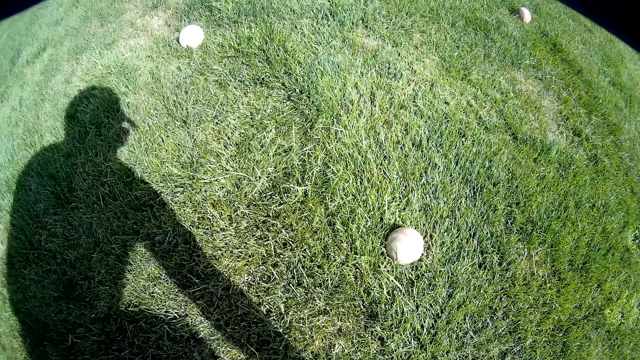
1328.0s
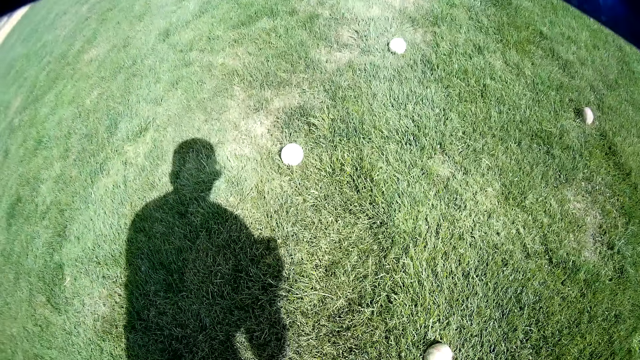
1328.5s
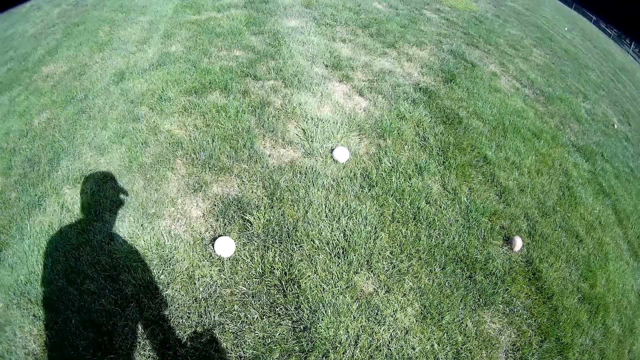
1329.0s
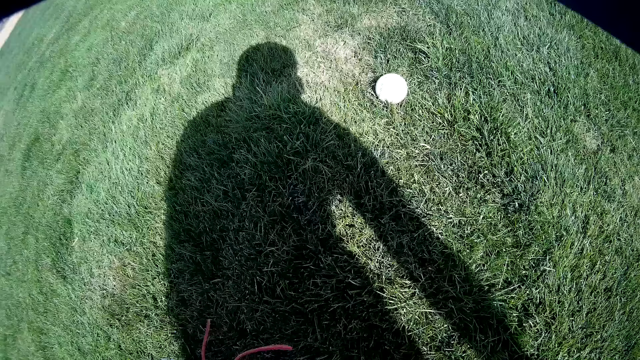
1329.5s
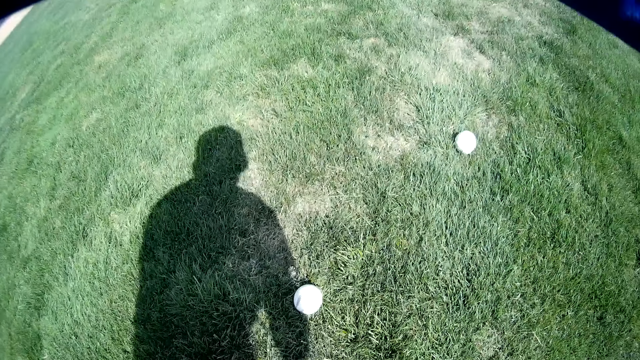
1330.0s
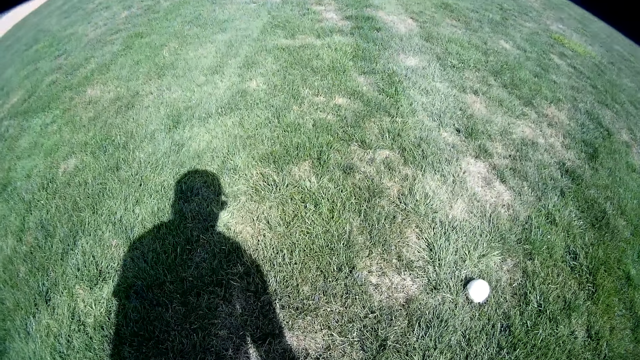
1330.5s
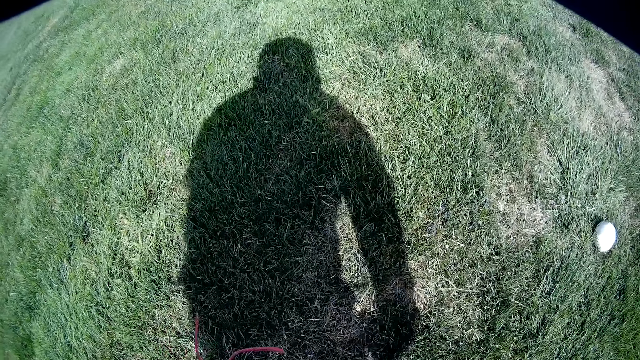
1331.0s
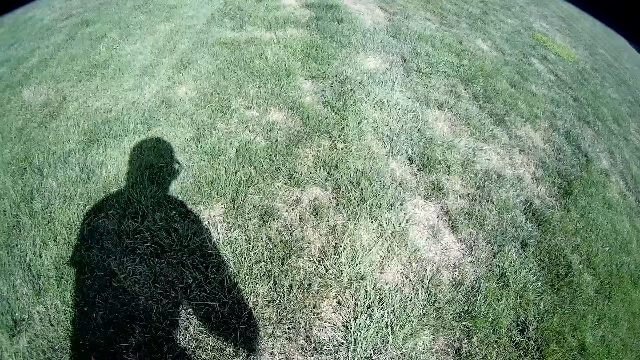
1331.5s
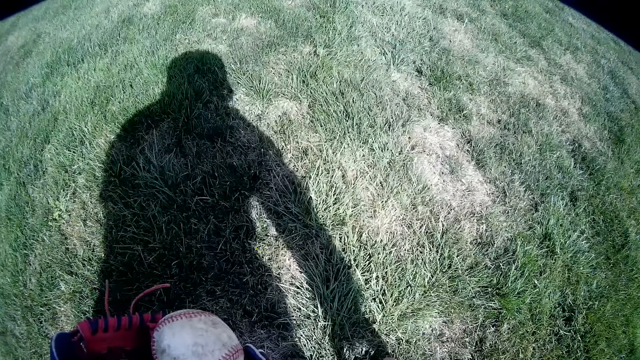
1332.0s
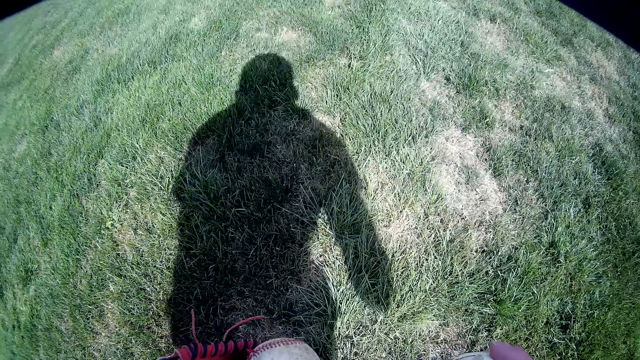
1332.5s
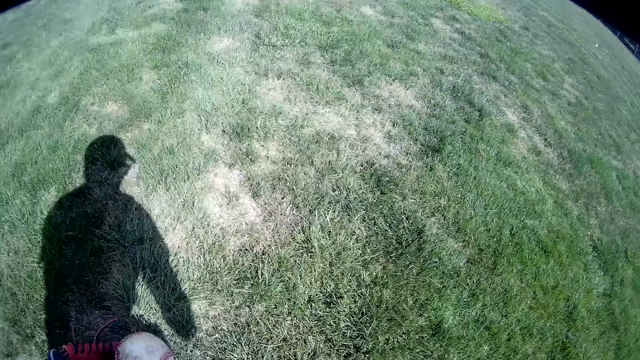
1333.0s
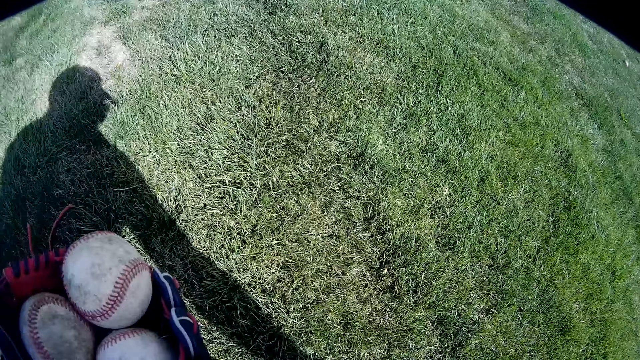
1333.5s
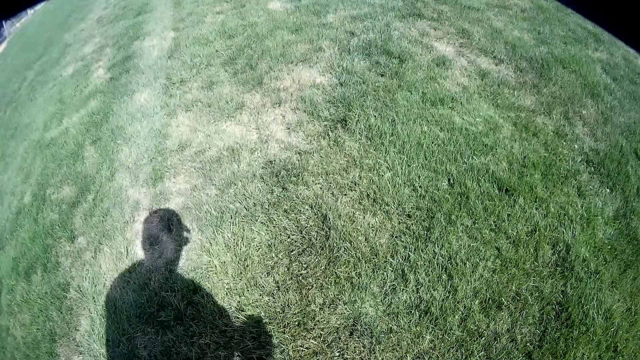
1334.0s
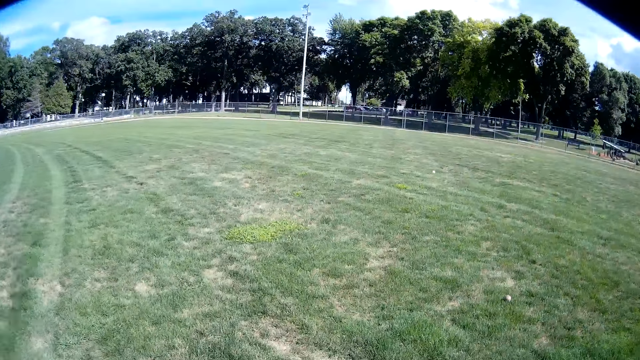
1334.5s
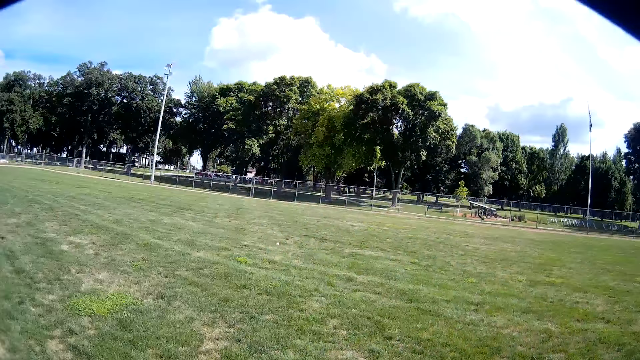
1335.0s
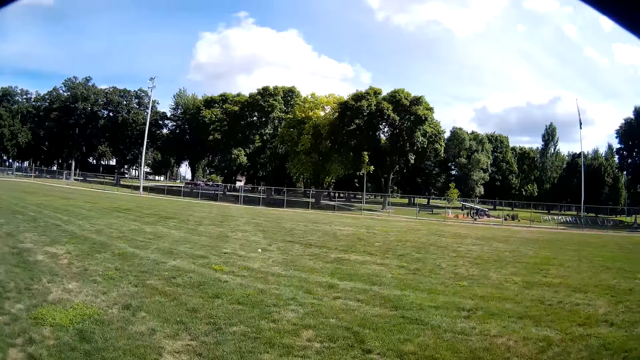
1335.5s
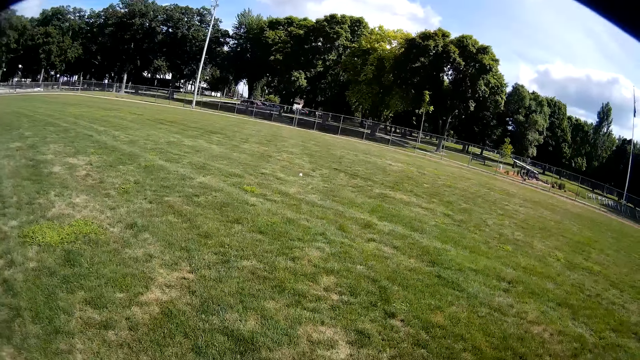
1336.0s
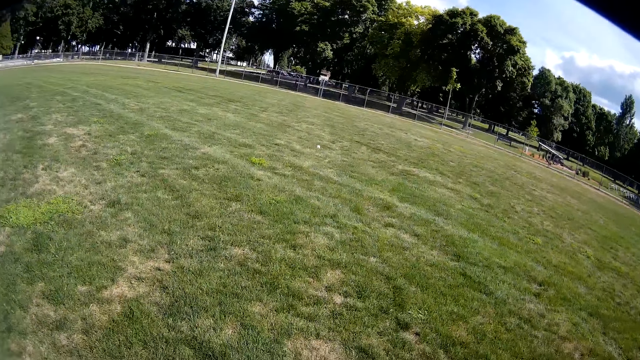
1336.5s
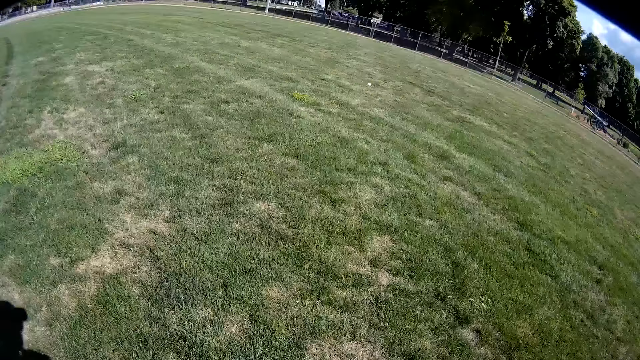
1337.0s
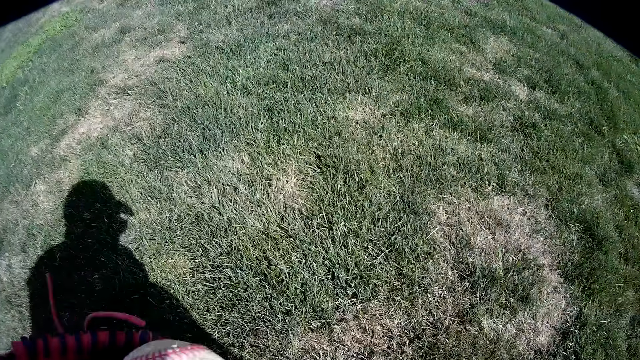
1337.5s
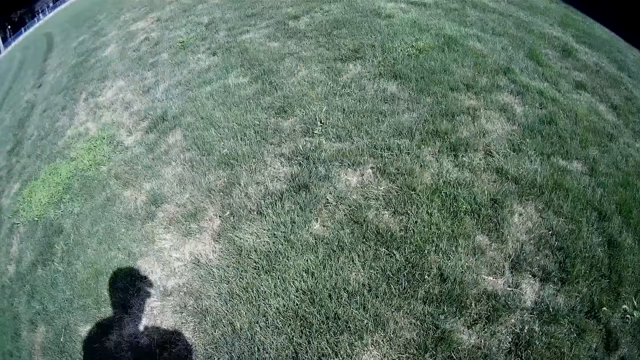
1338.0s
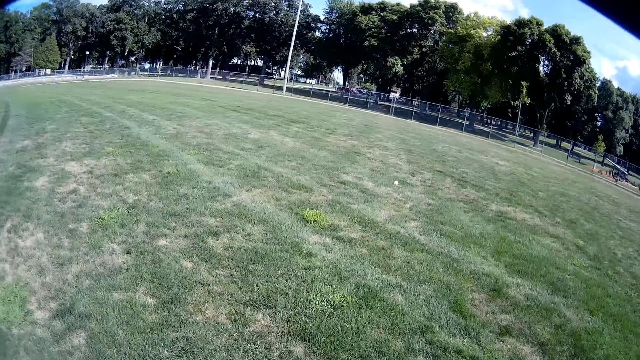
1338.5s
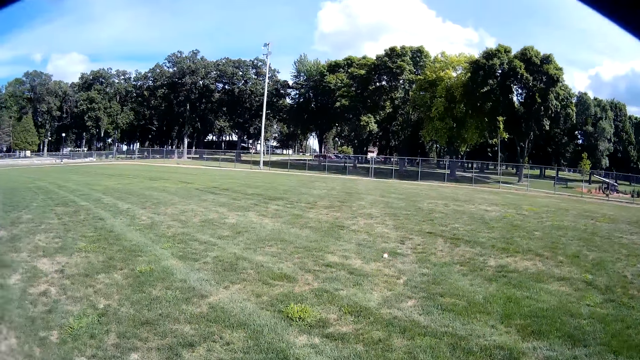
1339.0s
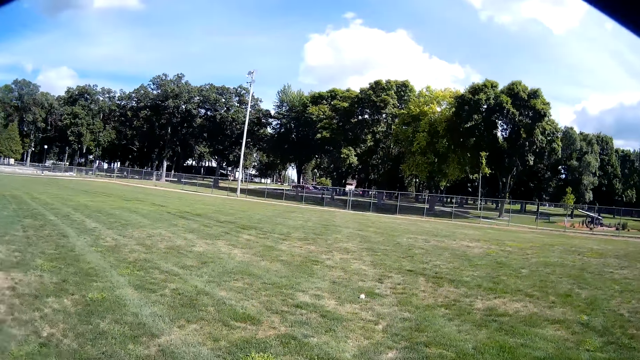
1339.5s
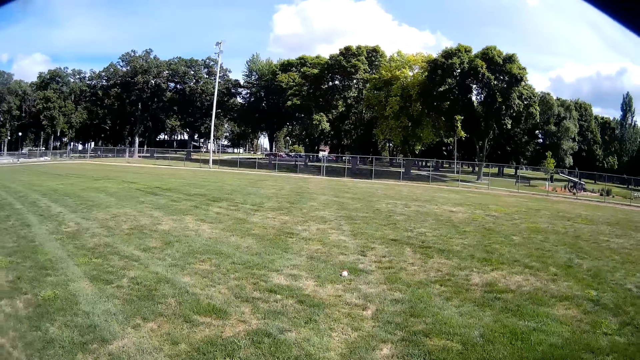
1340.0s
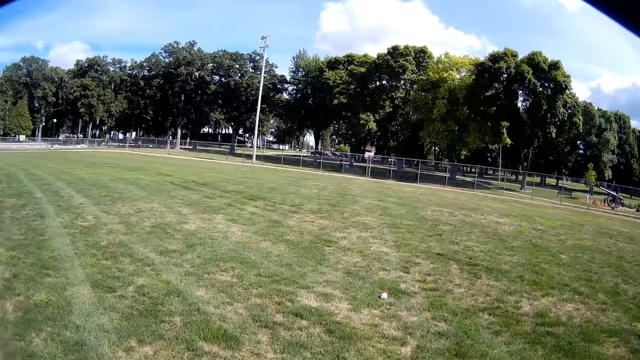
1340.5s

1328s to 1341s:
The camera wearer picks up the baseball from the grass. They pick up the baseball from the grass repeatedly. They walk on the field.

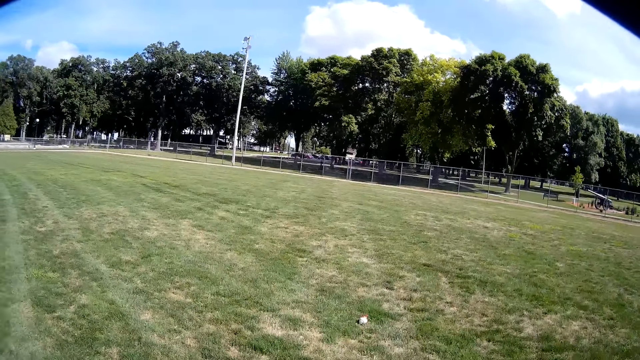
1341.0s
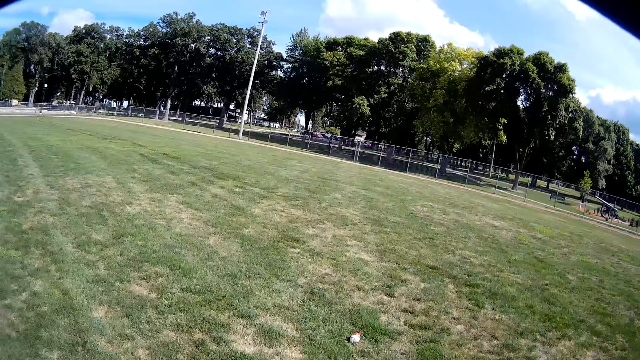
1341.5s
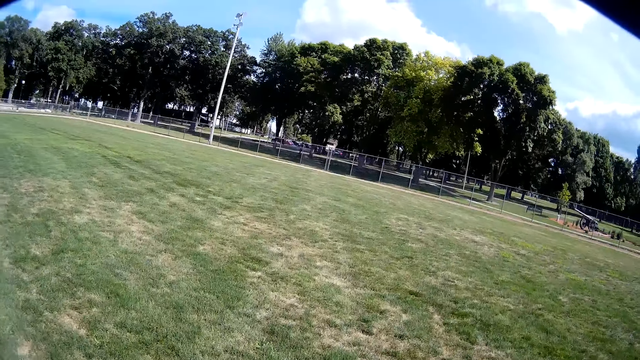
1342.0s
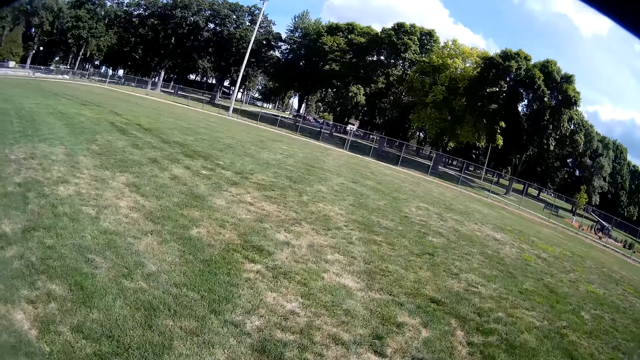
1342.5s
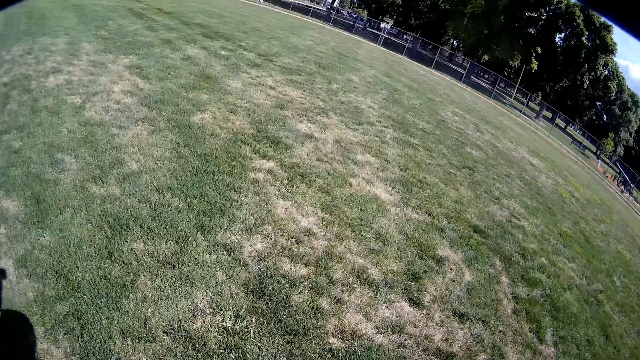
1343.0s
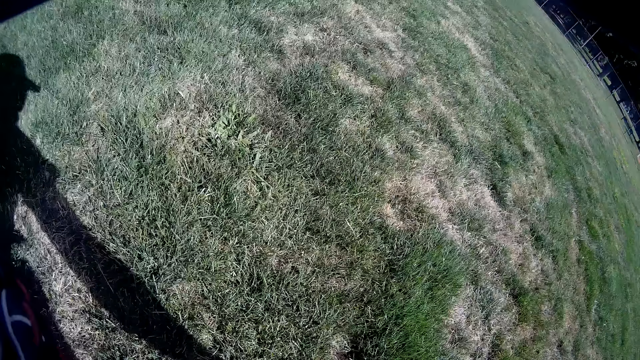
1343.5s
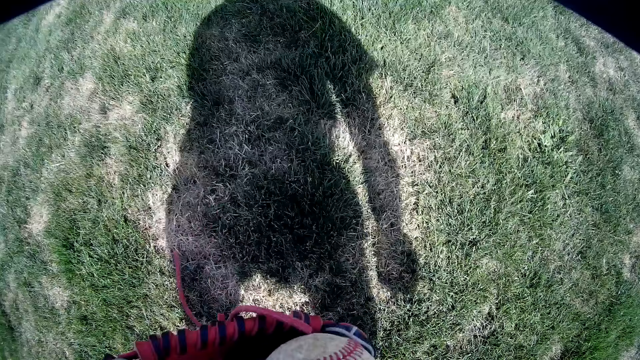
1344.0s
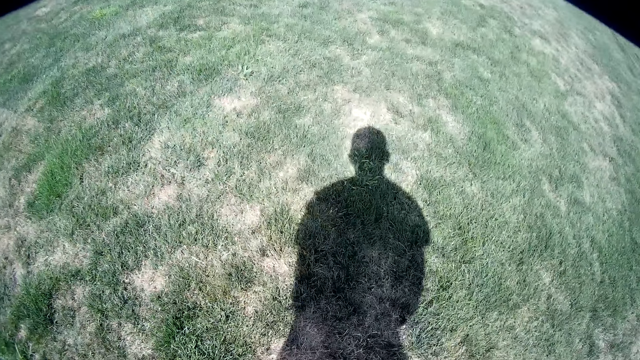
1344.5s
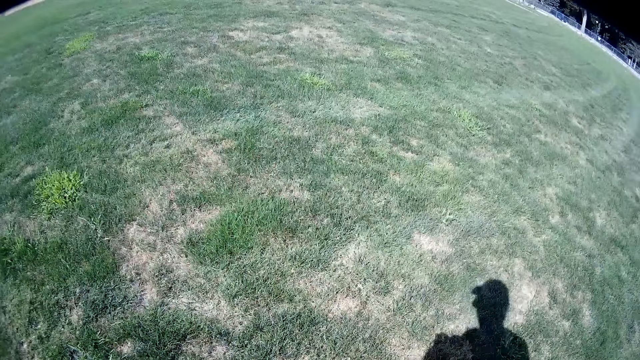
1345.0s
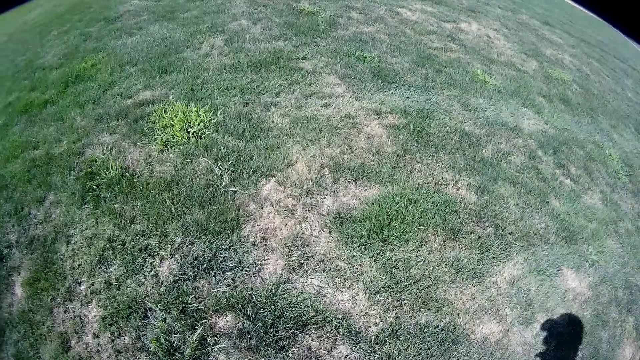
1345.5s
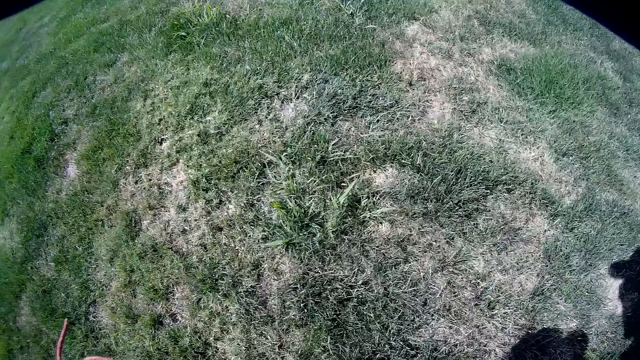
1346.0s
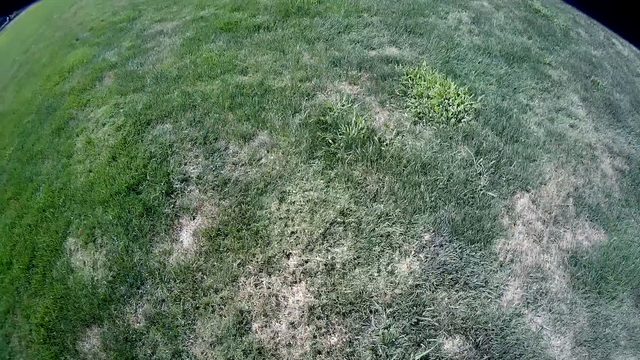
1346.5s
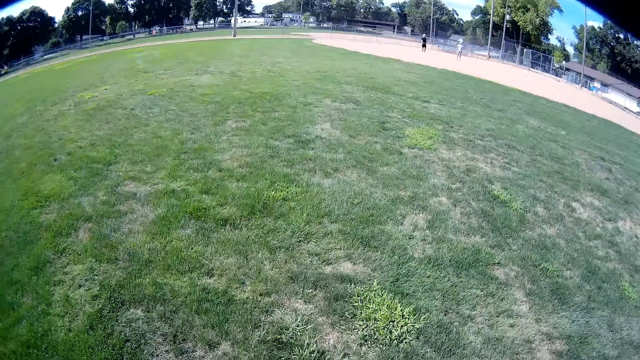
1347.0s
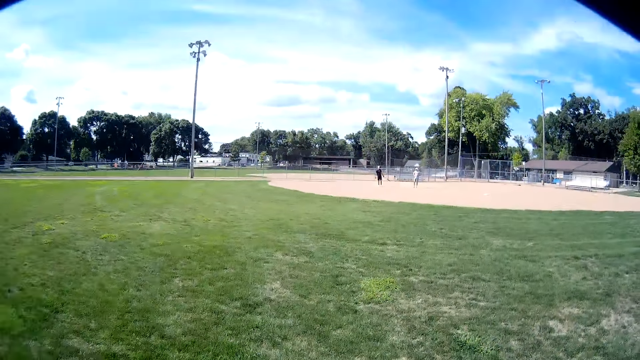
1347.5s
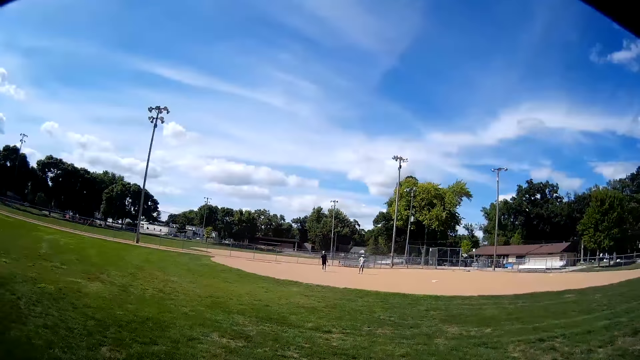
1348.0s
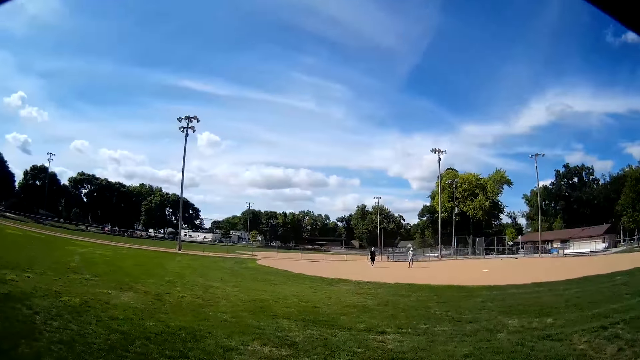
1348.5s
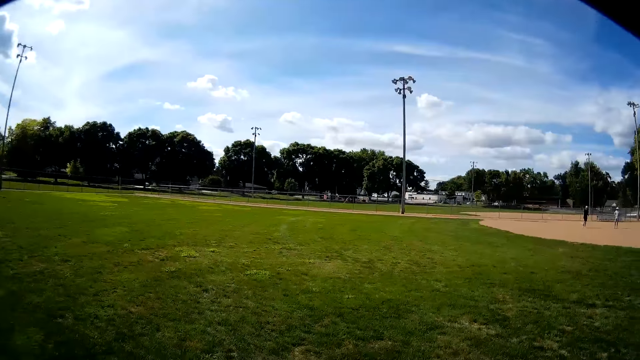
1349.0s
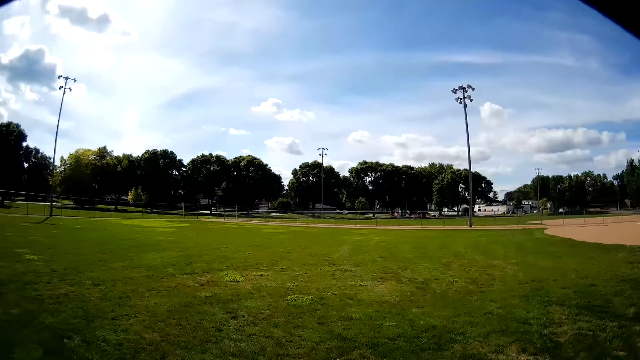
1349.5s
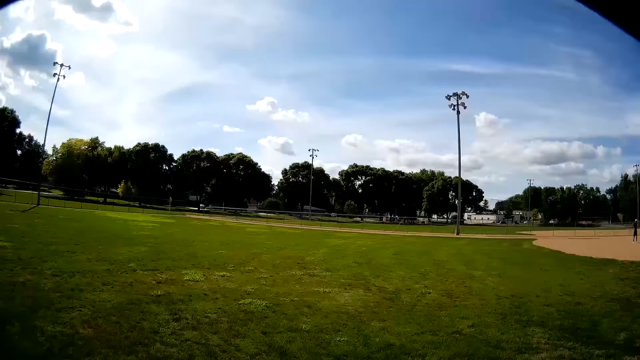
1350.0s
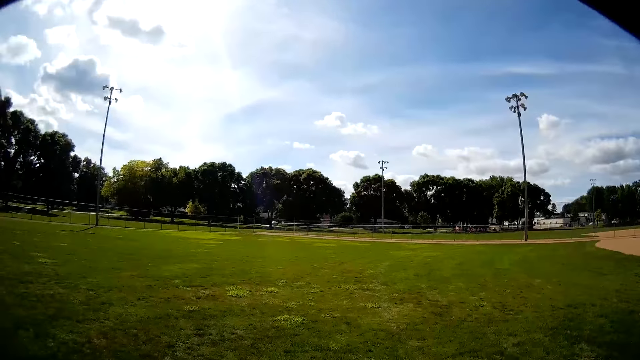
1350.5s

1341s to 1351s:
The camera wearer picks up the baseball. They look around the field.
